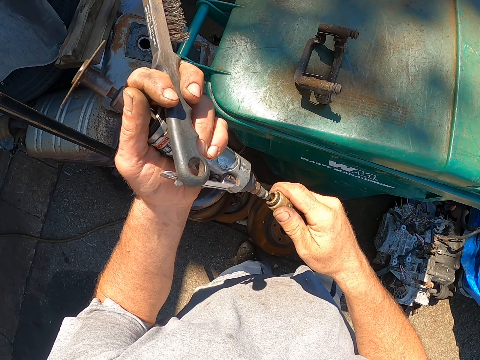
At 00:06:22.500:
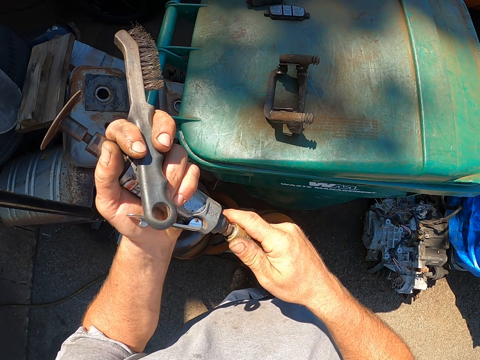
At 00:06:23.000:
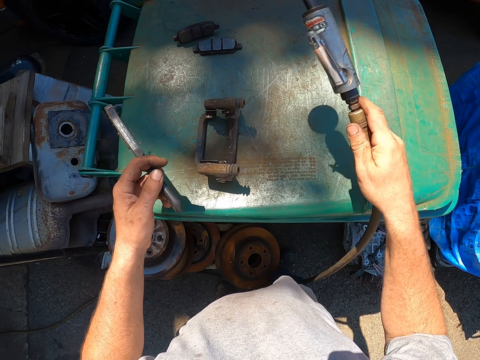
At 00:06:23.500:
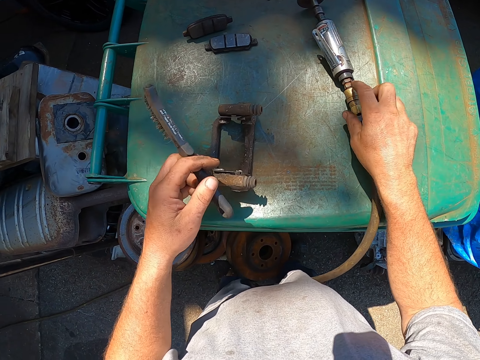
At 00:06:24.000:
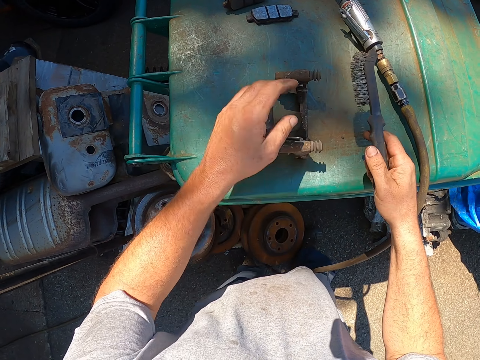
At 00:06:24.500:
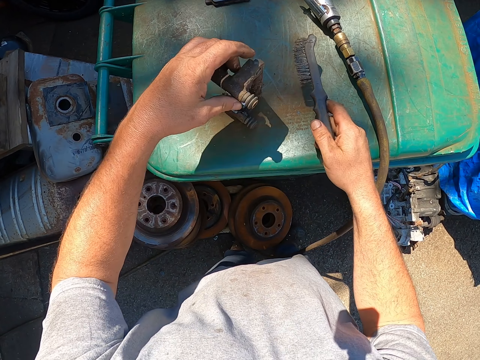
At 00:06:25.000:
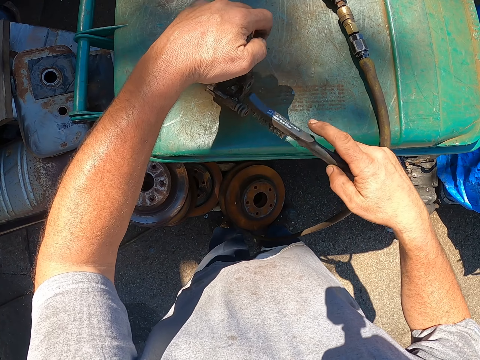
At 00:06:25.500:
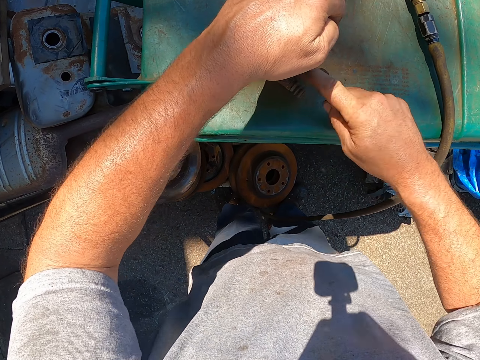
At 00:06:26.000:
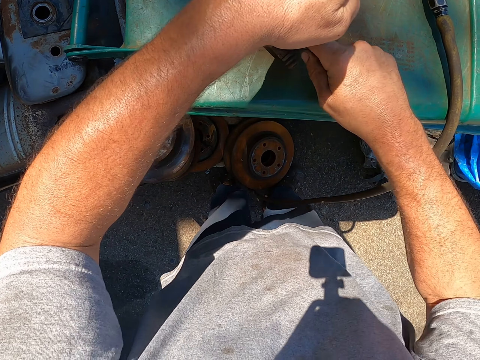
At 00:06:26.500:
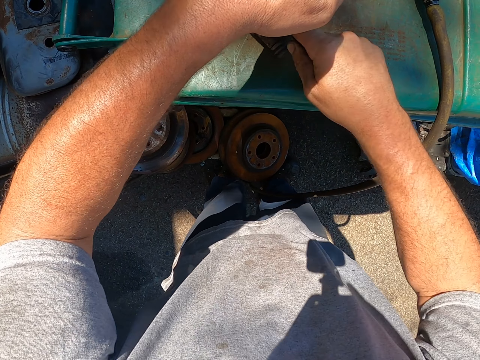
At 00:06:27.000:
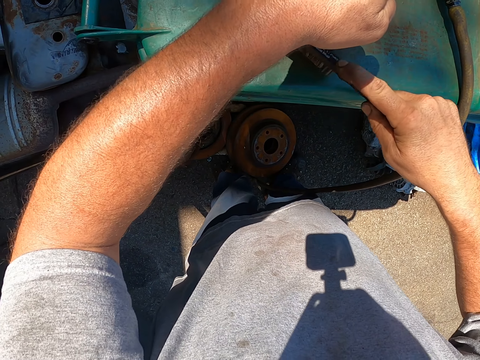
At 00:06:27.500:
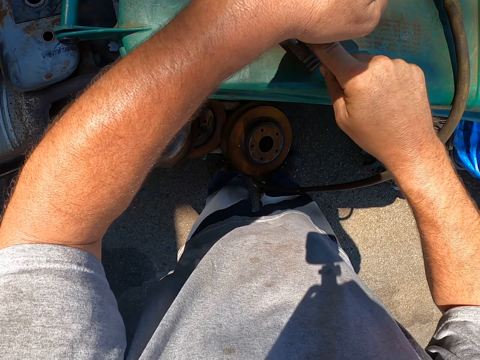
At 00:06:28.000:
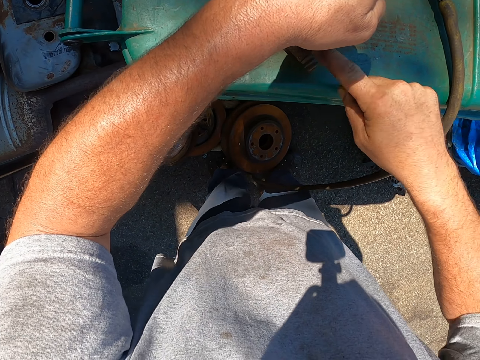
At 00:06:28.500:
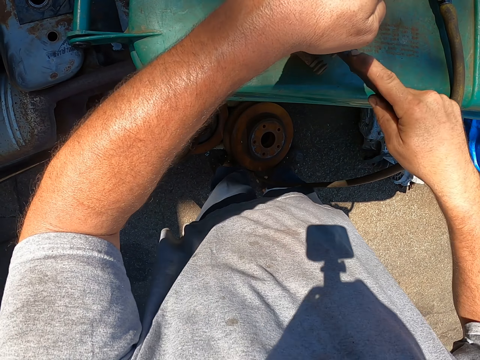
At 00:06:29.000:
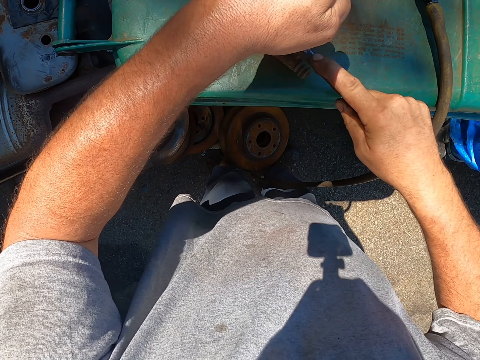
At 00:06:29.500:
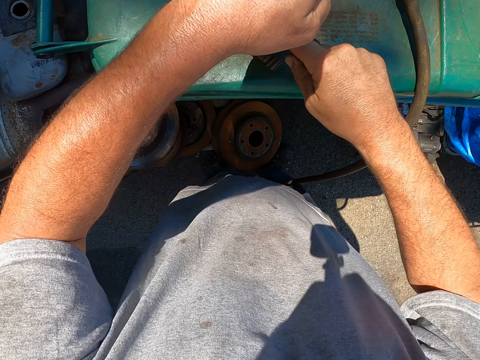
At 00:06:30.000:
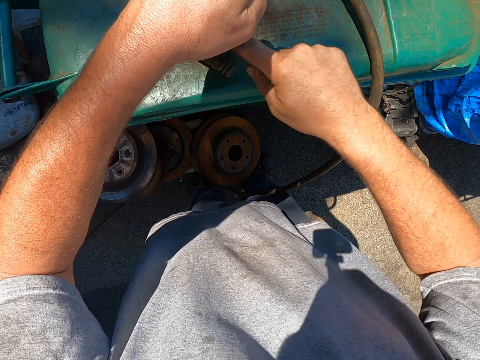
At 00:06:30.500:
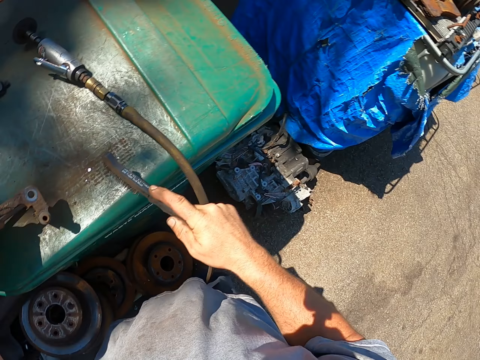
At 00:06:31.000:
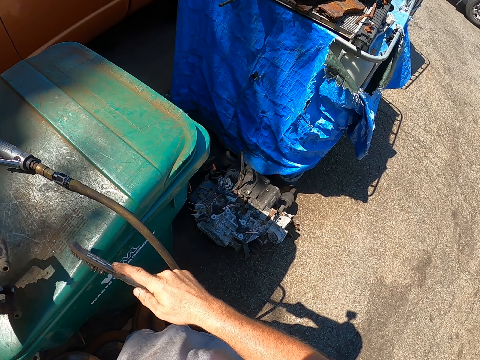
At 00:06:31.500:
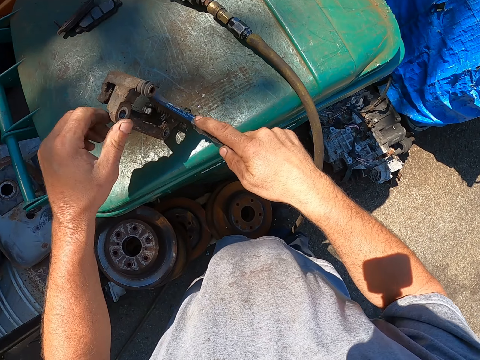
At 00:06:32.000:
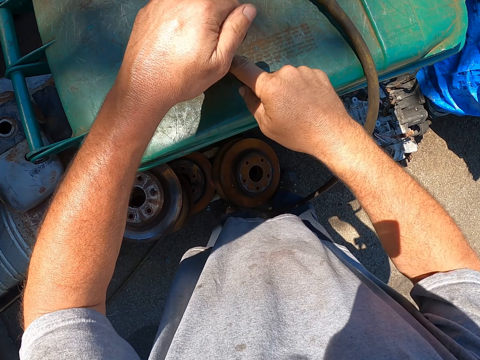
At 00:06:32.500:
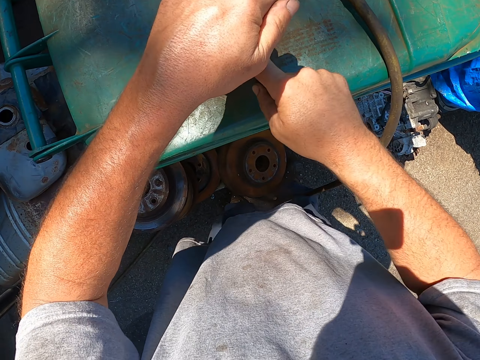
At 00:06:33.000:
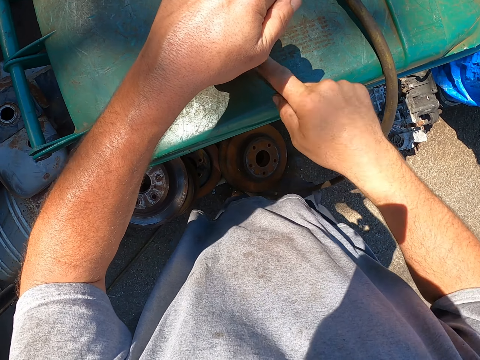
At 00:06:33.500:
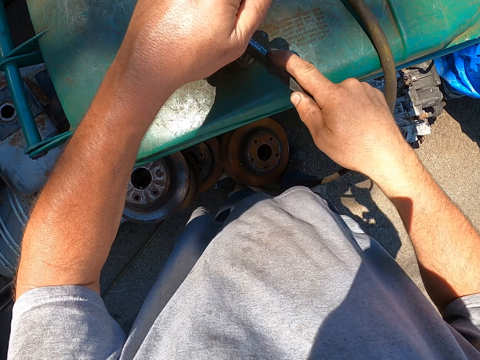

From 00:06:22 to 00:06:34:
The camera wearer puts the electric wire in the metal polisher. They place the electric metal polisher on the bin. They pick up something. They polish the metal with the brush.

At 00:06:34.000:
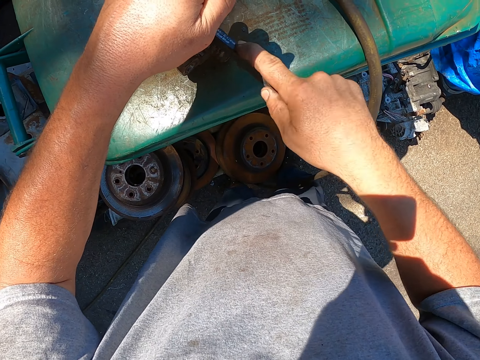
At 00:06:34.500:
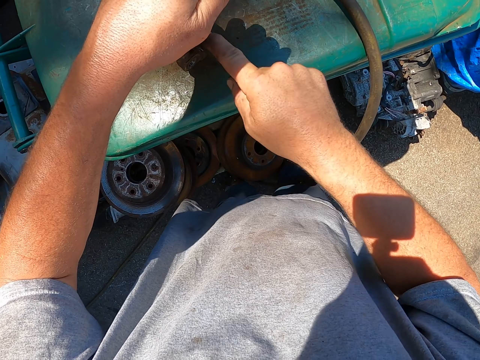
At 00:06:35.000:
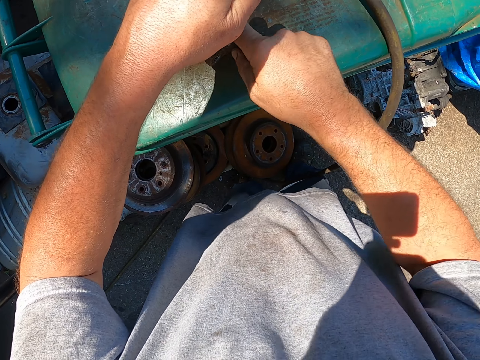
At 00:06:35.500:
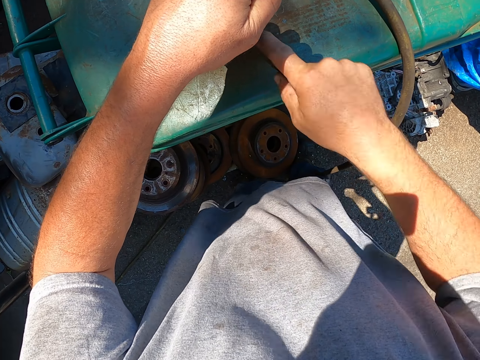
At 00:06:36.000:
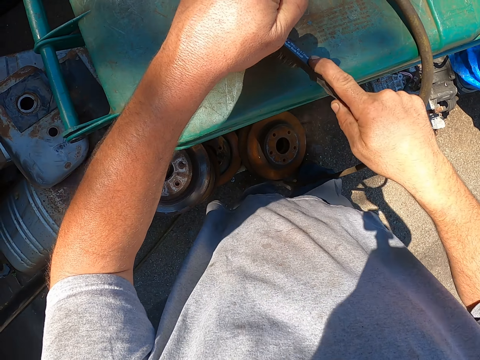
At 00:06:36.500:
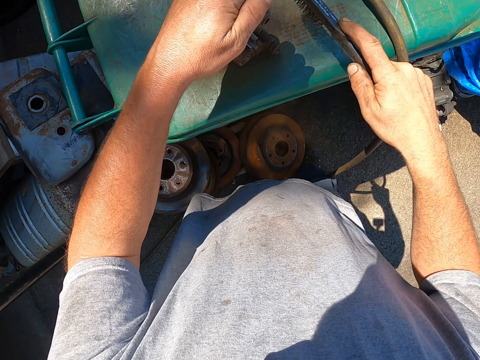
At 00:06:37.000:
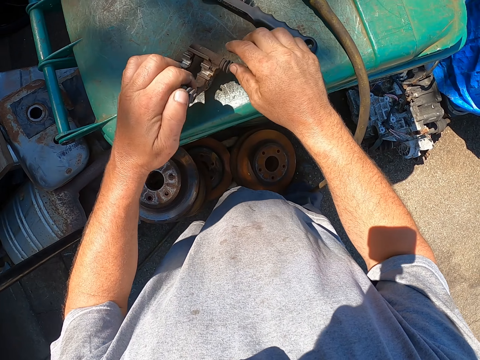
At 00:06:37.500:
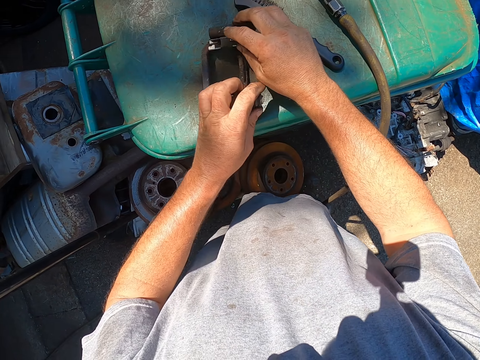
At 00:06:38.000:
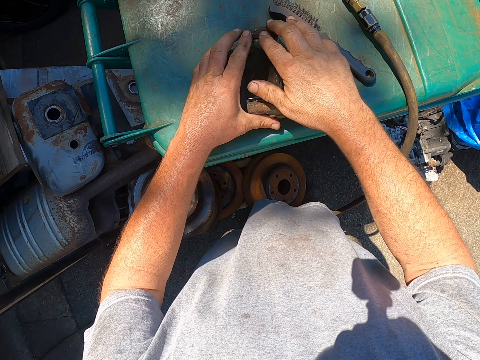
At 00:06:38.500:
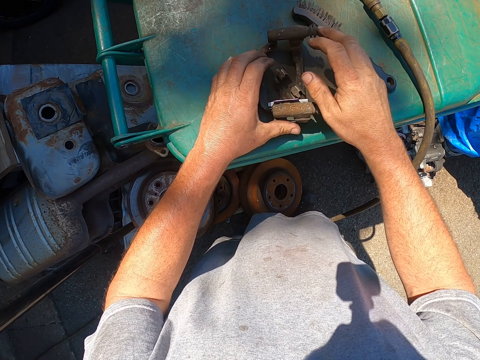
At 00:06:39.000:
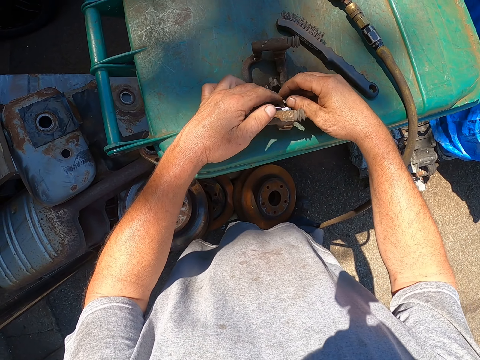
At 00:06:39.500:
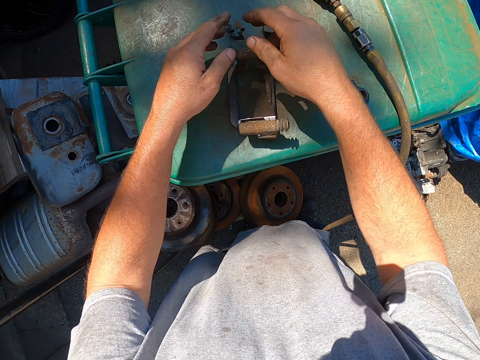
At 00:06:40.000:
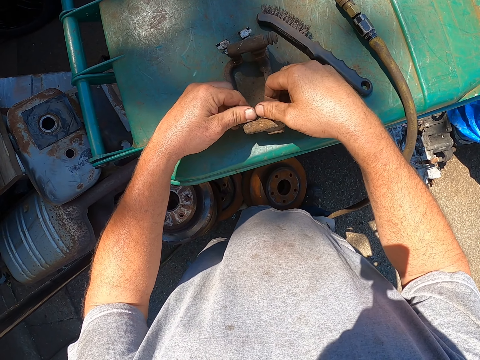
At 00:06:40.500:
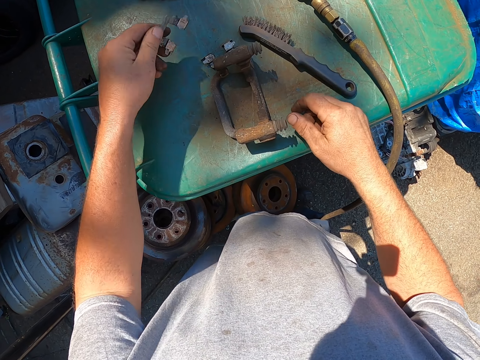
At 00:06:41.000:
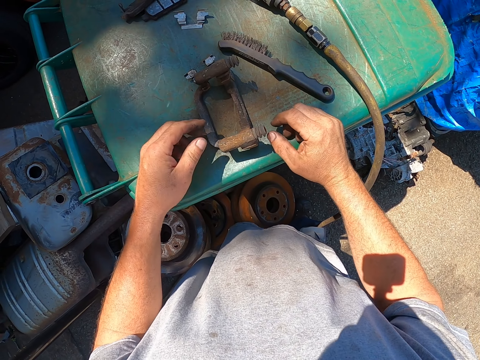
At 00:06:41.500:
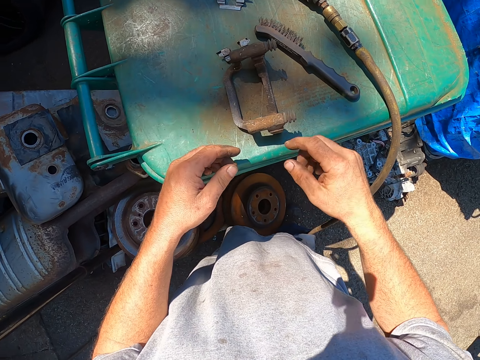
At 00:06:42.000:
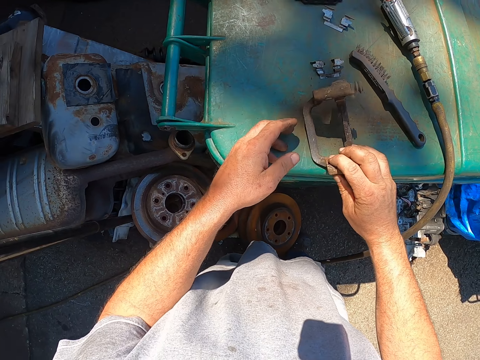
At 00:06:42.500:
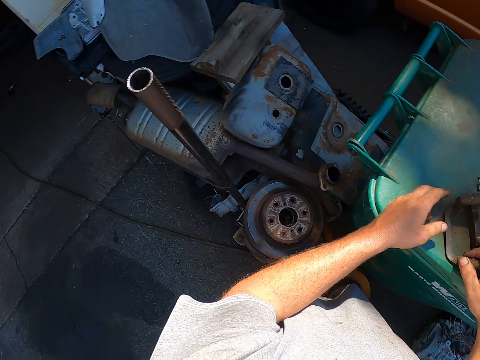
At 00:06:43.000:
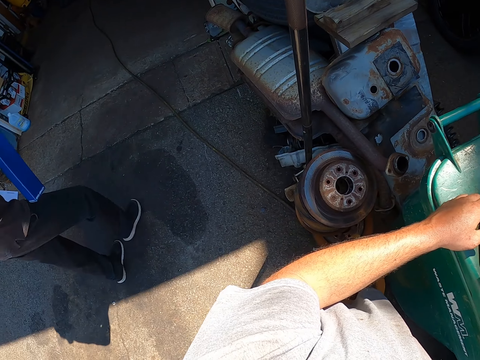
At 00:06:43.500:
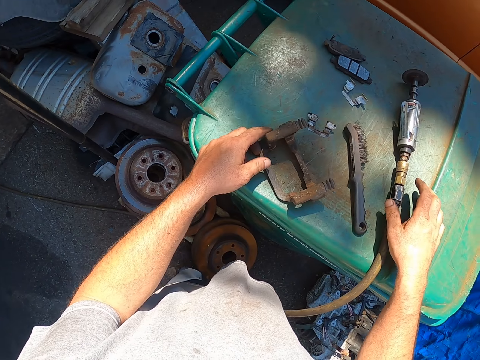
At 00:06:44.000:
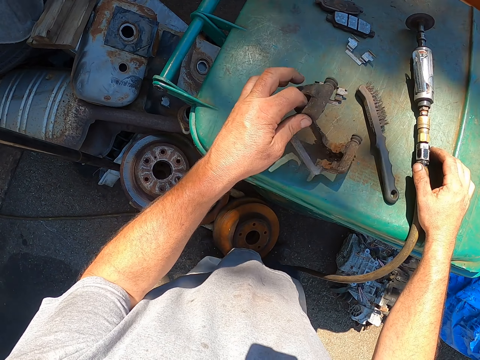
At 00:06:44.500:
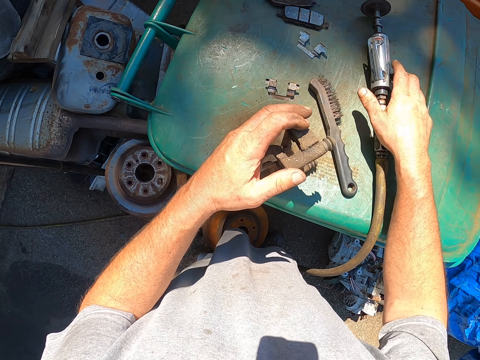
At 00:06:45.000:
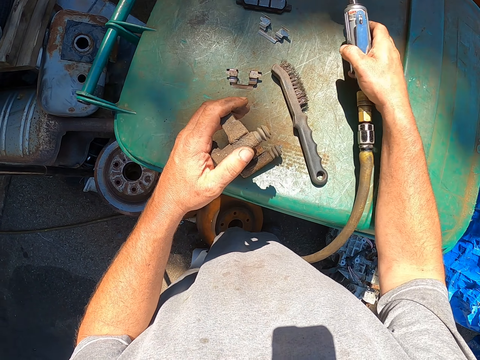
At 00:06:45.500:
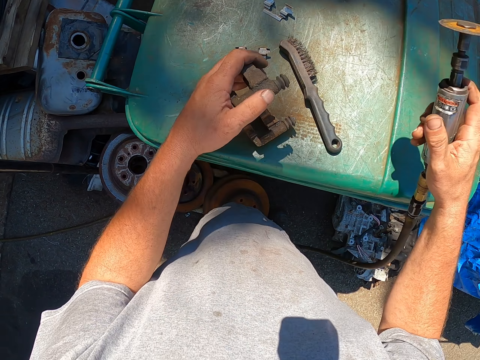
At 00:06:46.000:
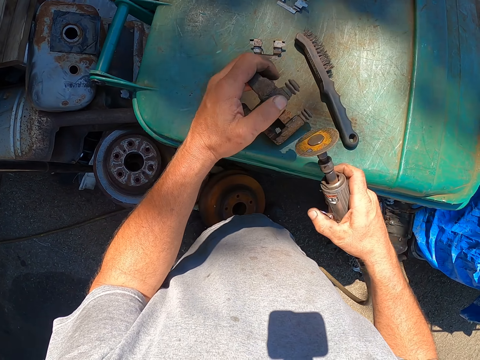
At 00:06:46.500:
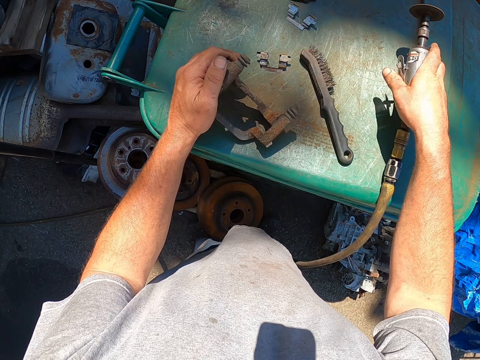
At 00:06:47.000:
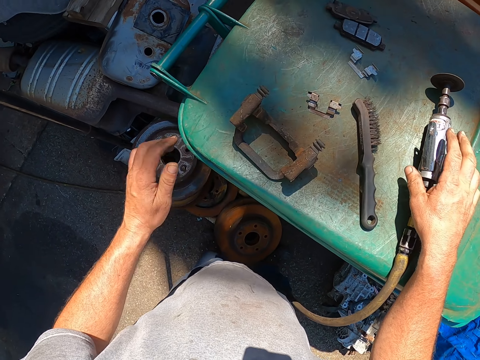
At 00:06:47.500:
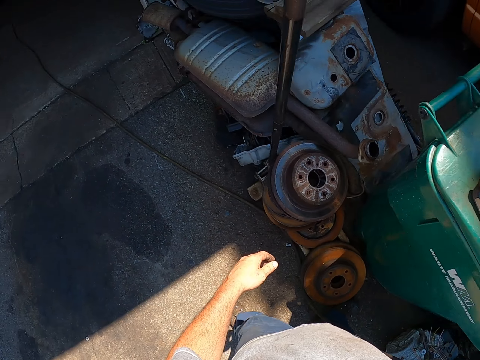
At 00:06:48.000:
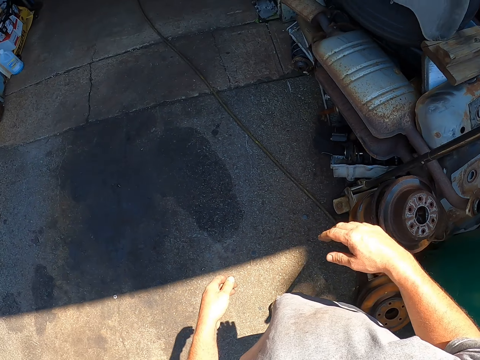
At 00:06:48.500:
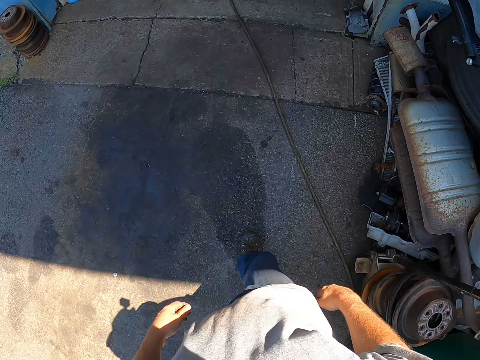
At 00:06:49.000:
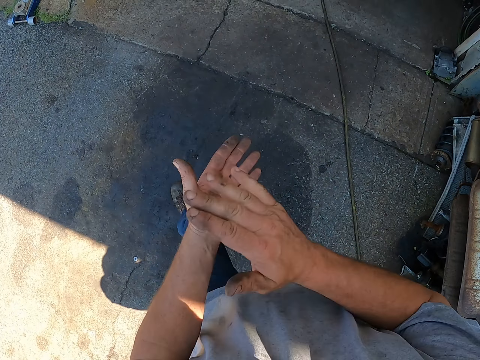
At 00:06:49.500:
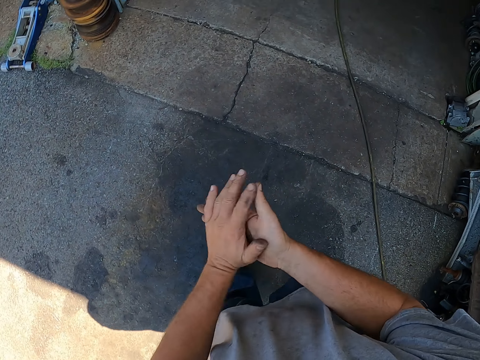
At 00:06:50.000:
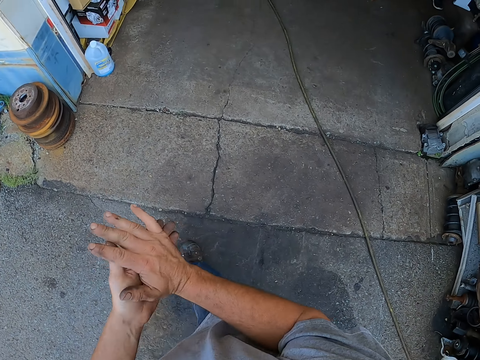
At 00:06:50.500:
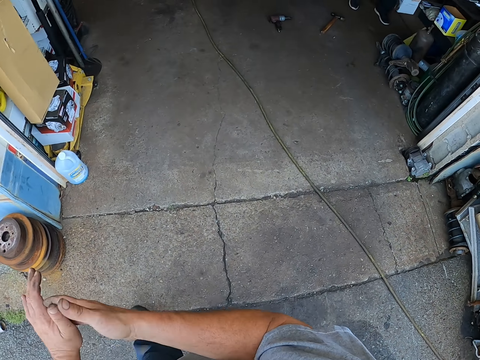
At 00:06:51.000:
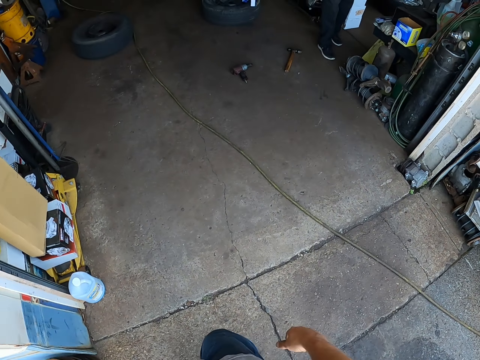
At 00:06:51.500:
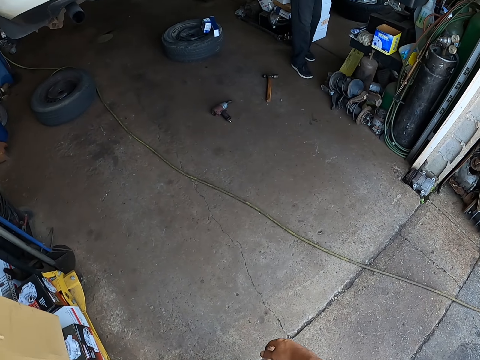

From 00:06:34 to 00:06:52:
The camera wearer places the brush on the bin. He separates the metal into pieces. He picks up the electric metal polisher from the bin. He places the electric metal polisher on the bin. He walks to the garage. He rubs his hands together.
